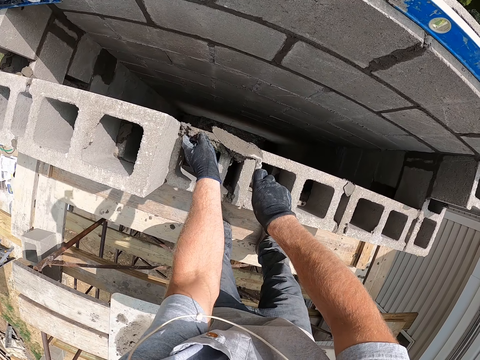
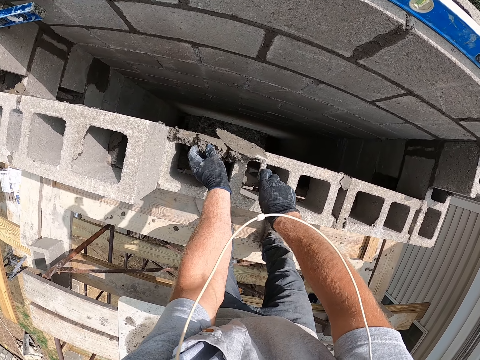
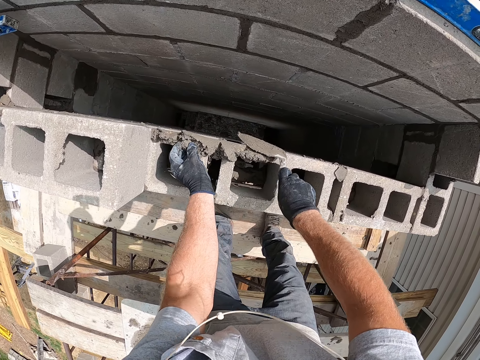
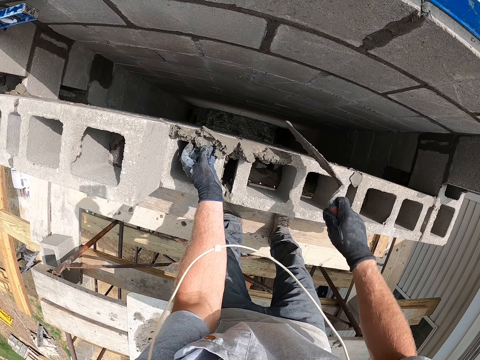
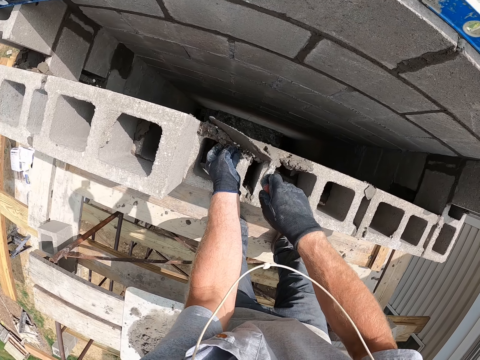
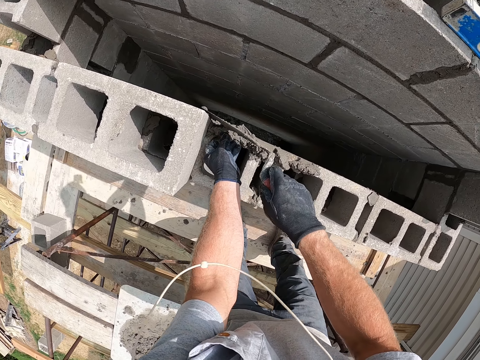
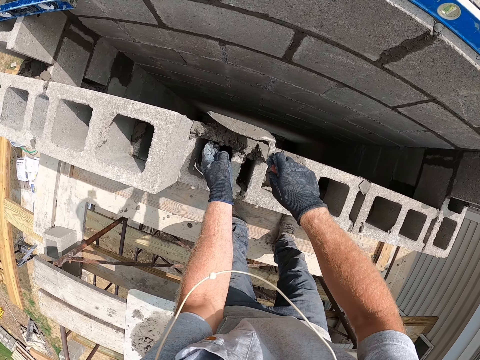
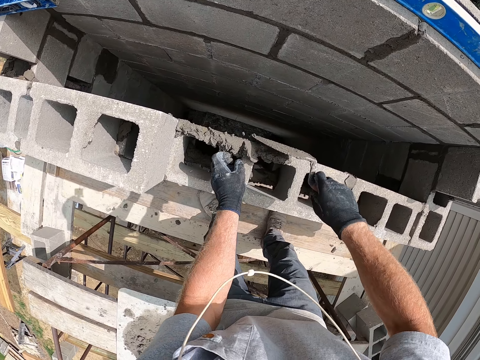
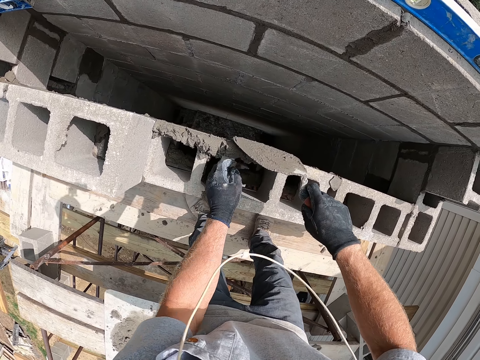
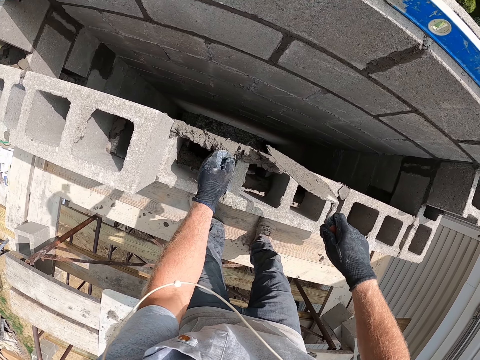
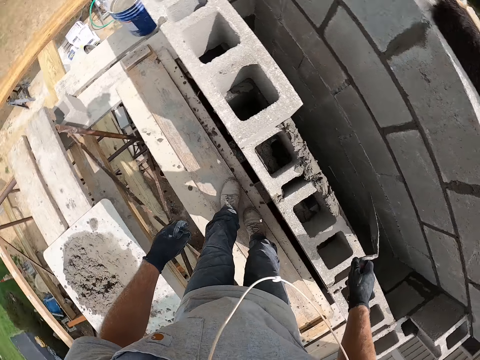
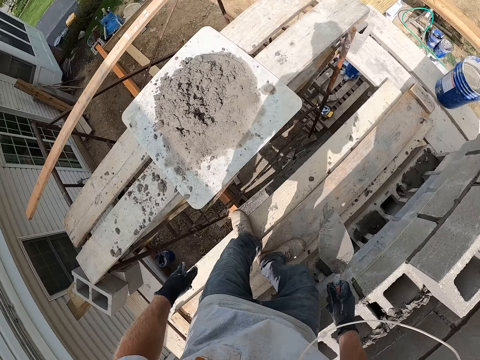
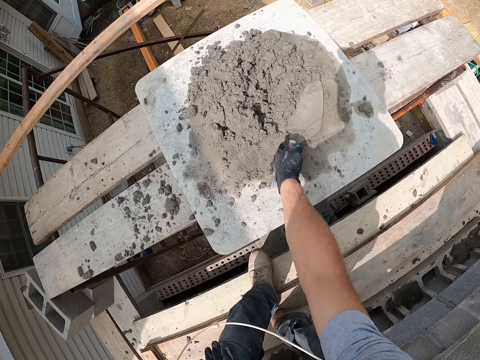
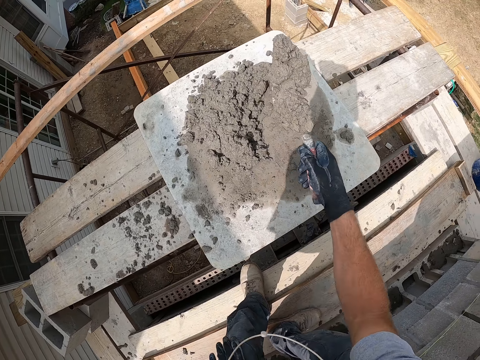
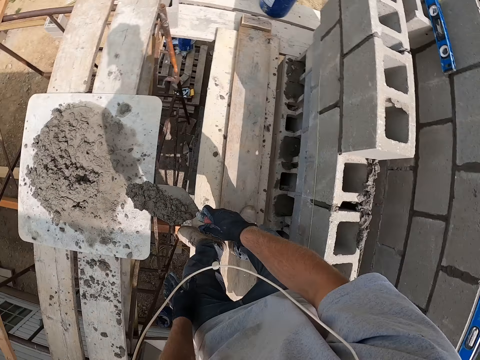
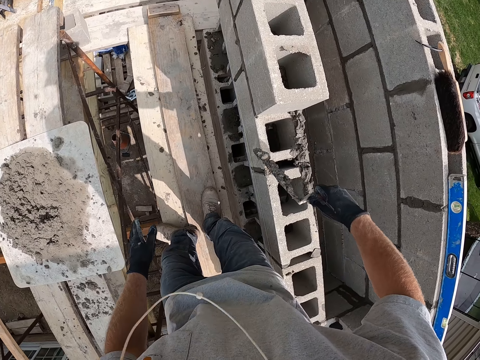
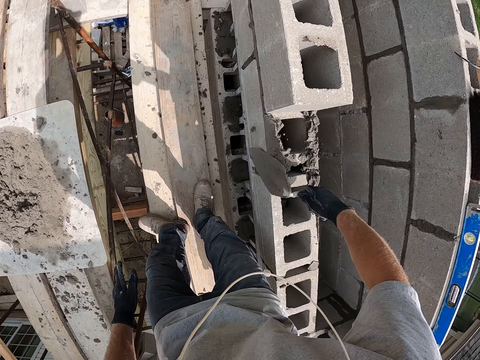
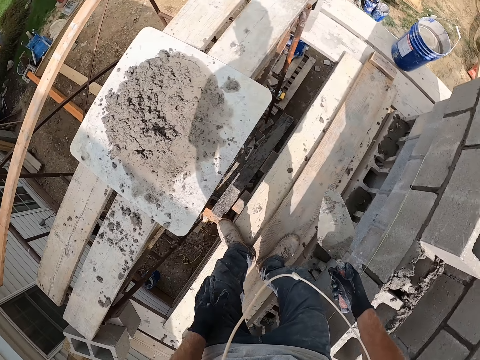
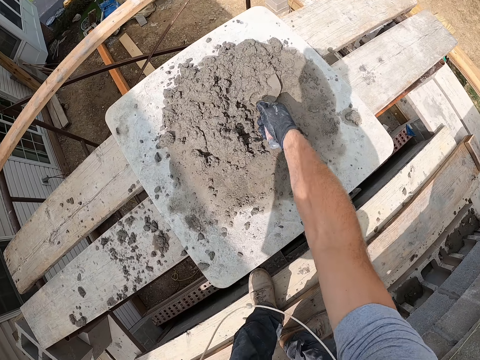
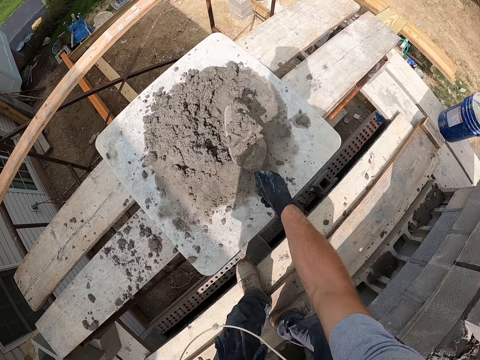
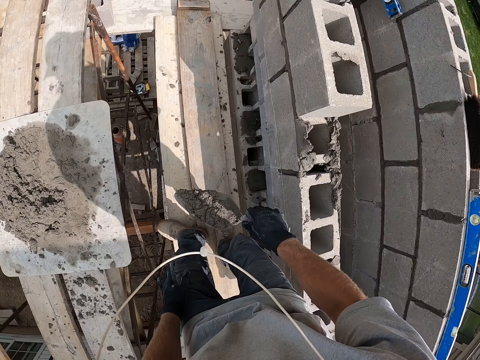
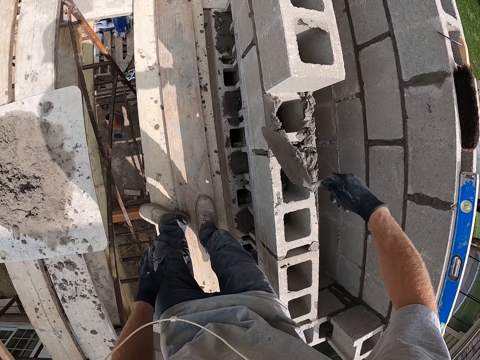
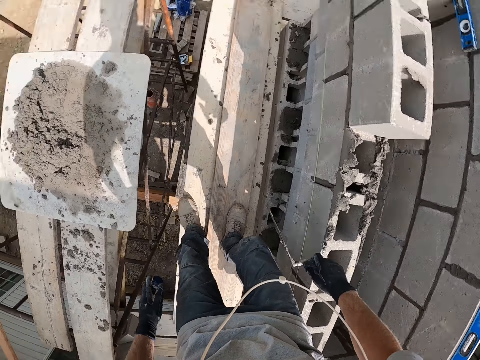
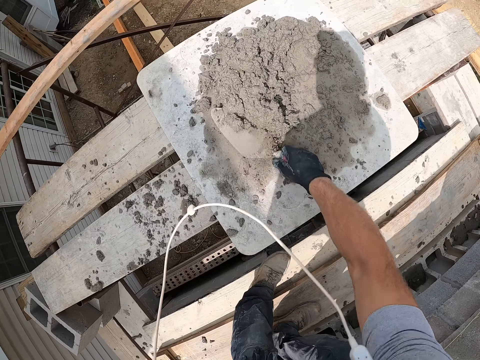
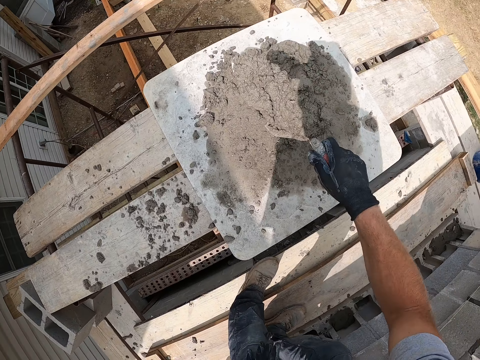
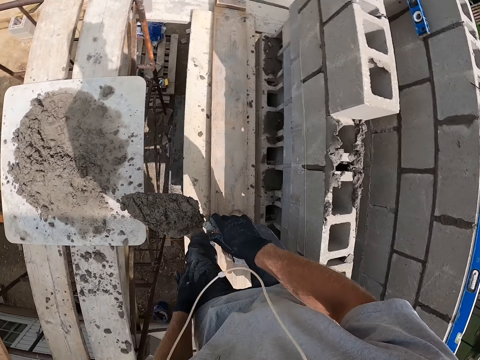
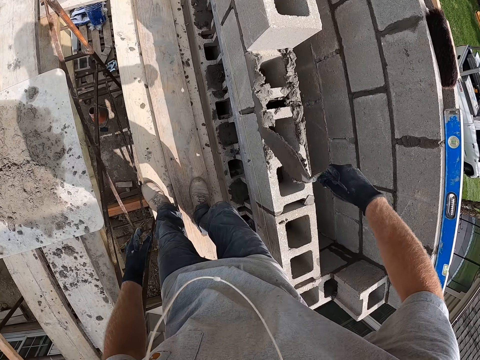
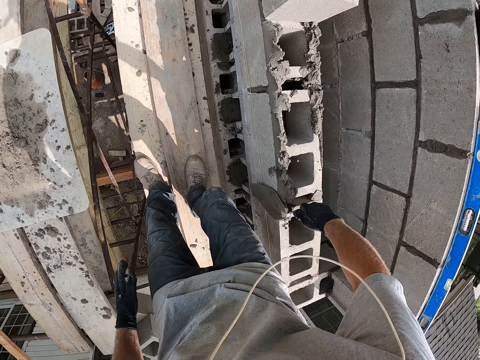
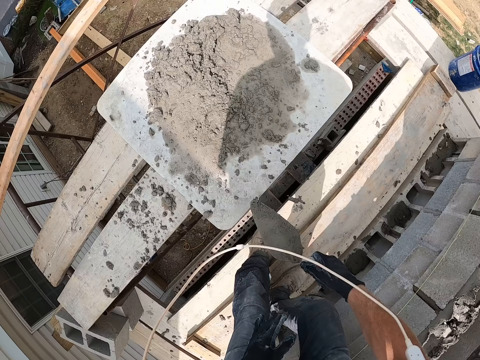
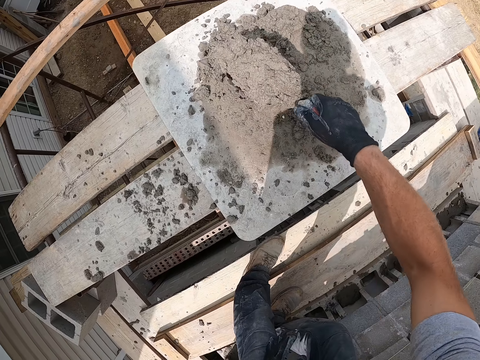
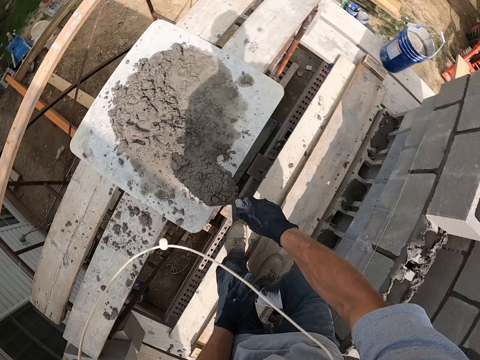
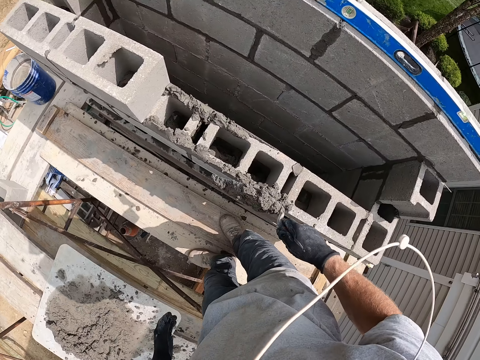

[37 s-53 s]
The camera wearer bends down. They spread the cement. They stand up. They turn around. They bend down. They pack cement with the trowel. They put the cement on the concrete wall. They pack cement with the trowel. They put the cement on the concrete wall. They pack cement with the trowel. They put the cement on the concrete wall. They pack cement with the trowel.

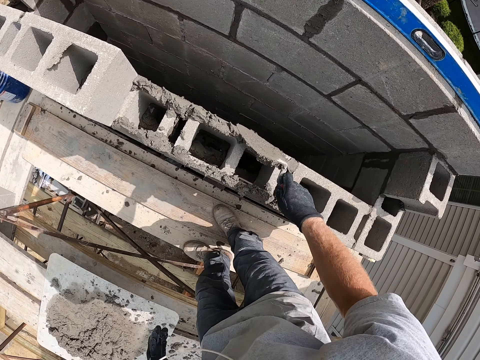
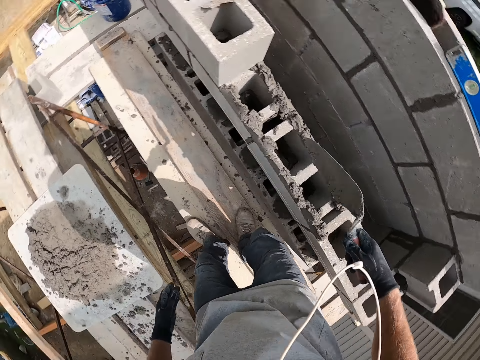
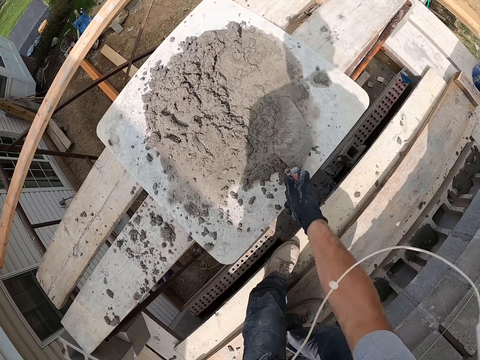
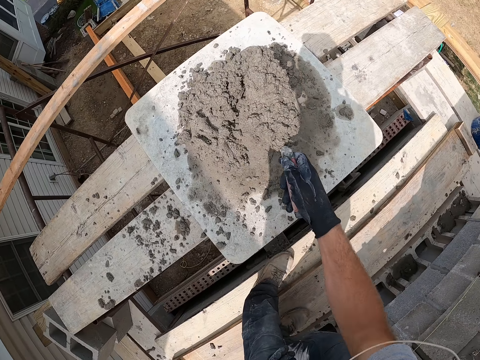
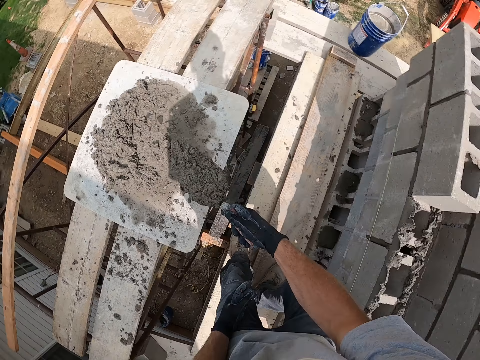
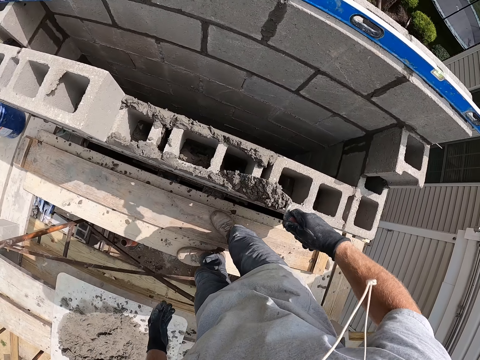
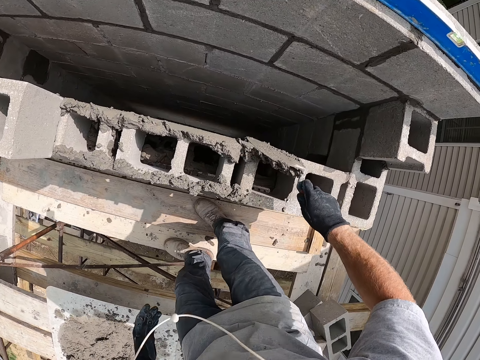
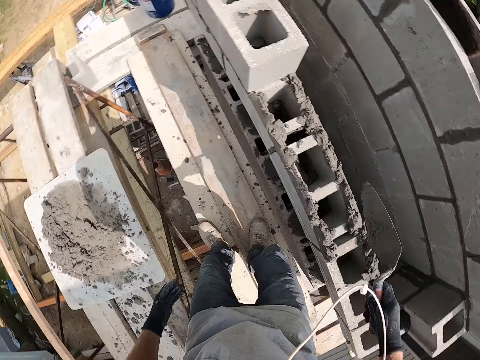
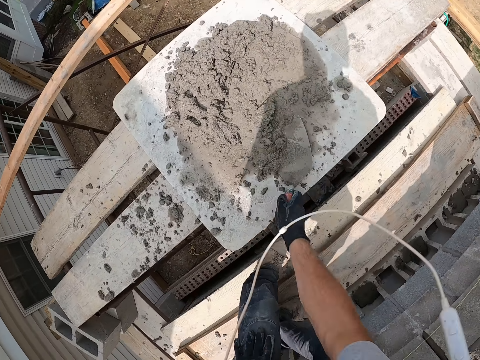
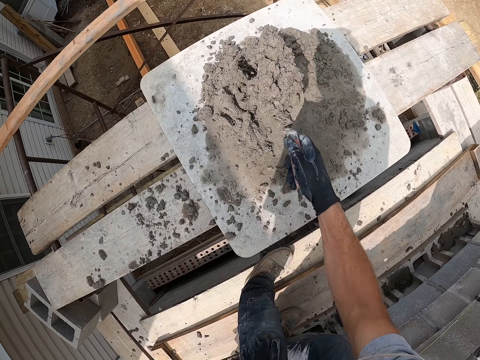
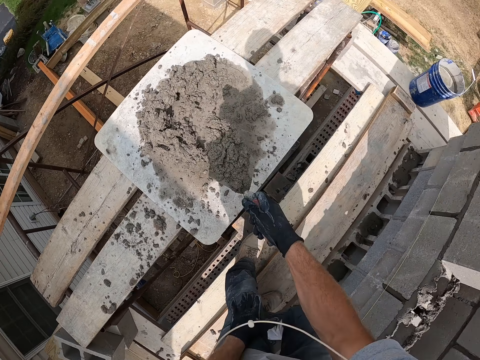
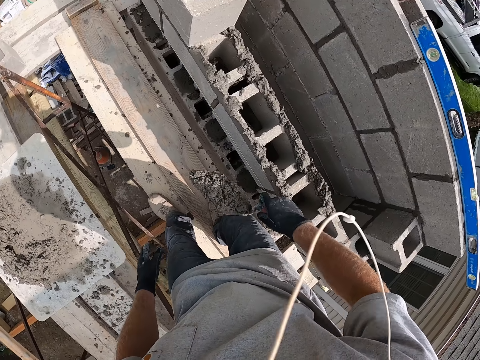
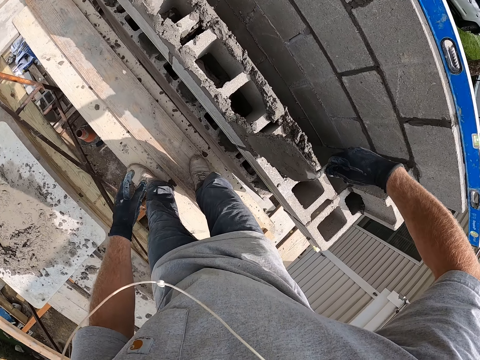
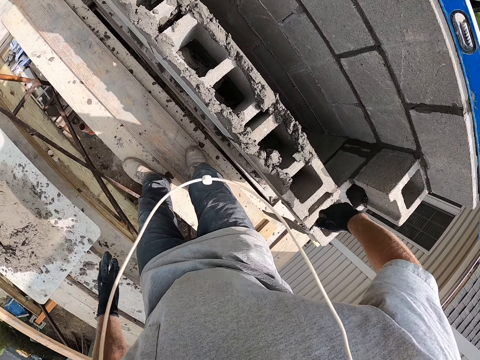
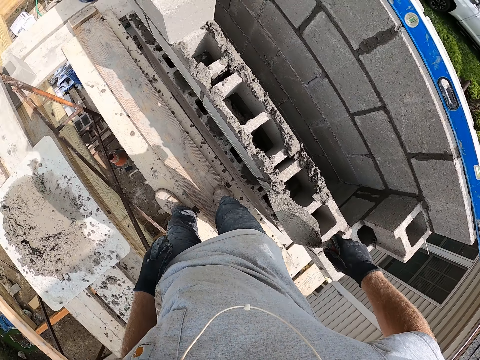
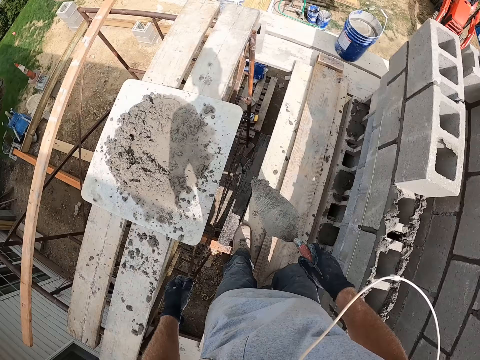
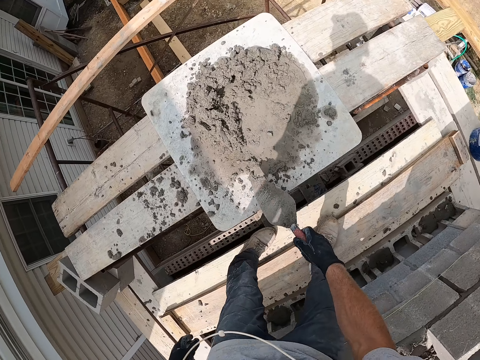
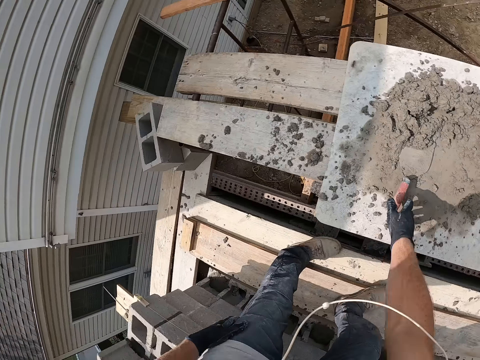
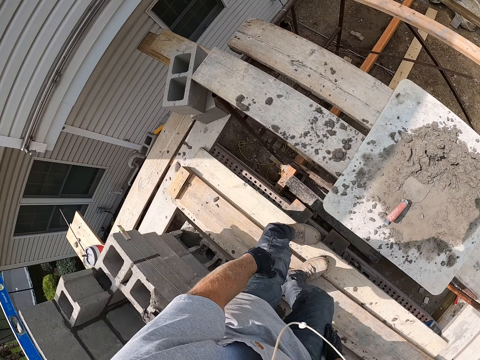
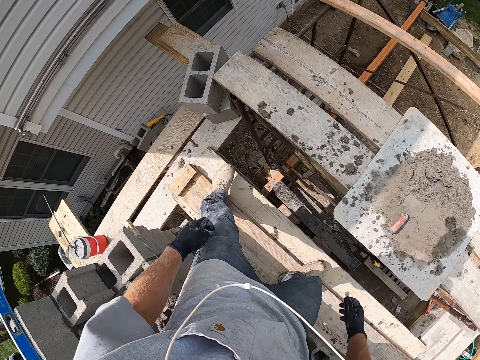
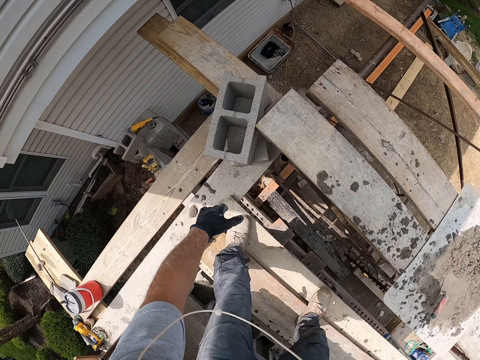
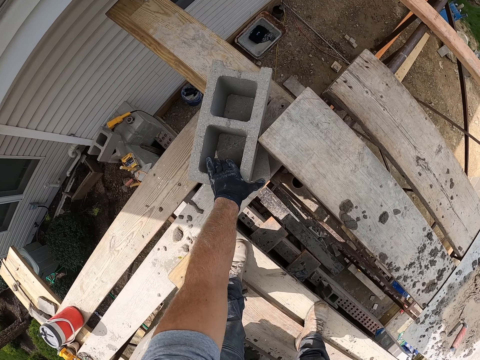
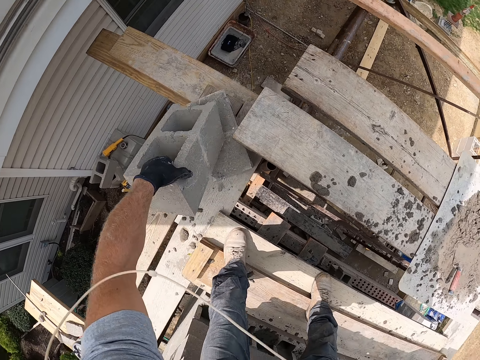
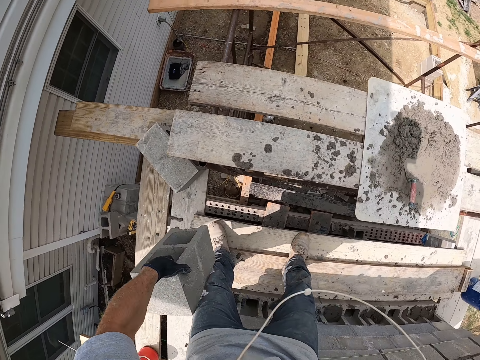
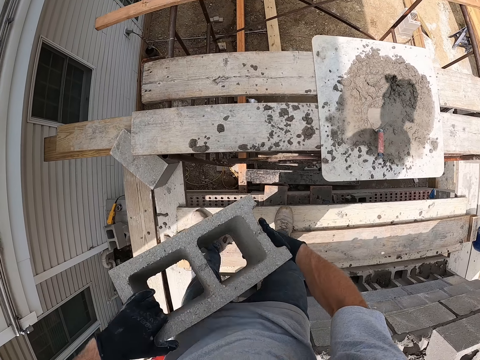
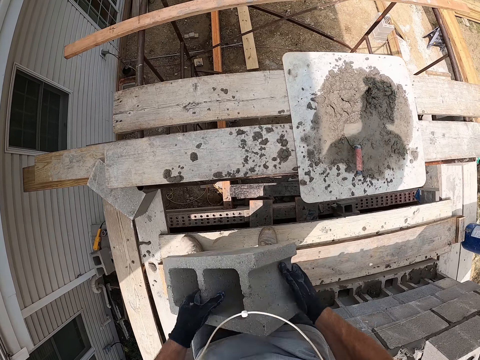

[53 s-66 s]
The camera wearer puts the cement on the concrete wall. He packs cement with the trowel. He puts the cement on the concrete wall. He packs cement with the trowel. He puts the cement on the concrete wall. He drops the trowel on the wooden surface. He places the construction cement spatula in the cement. He stands up. He looks around the construction site. He bends down. He carries a concrete block with his left hand. He picks up the cement brick block. He drops the concrete block on the wooden plank.
